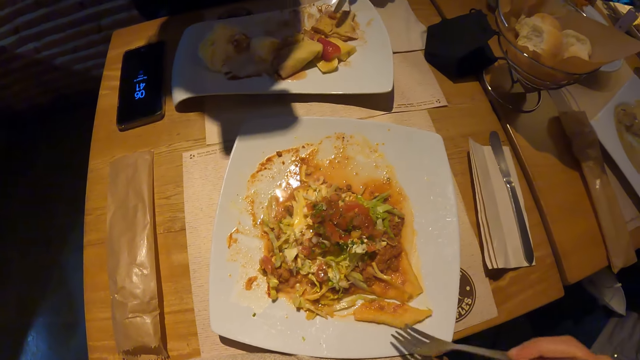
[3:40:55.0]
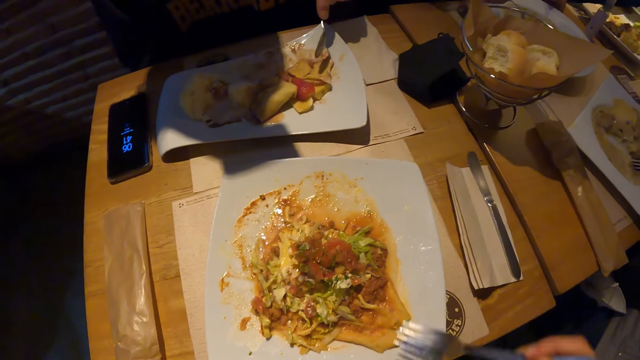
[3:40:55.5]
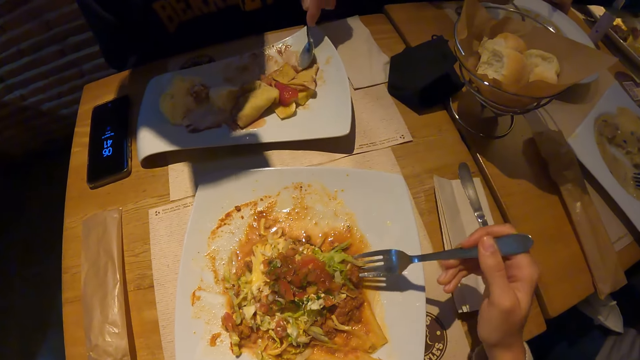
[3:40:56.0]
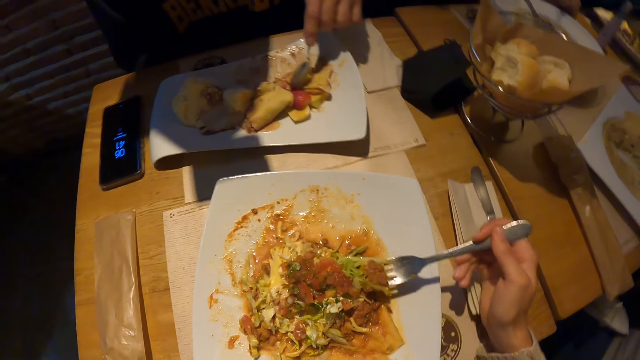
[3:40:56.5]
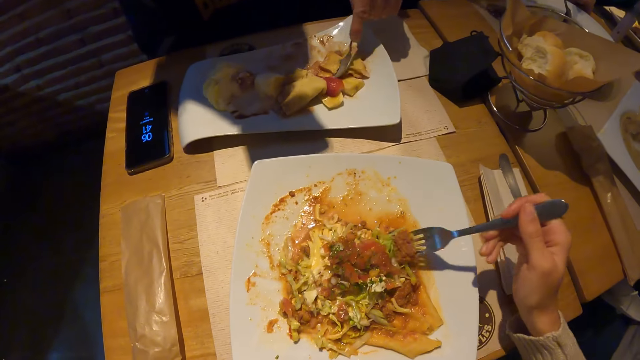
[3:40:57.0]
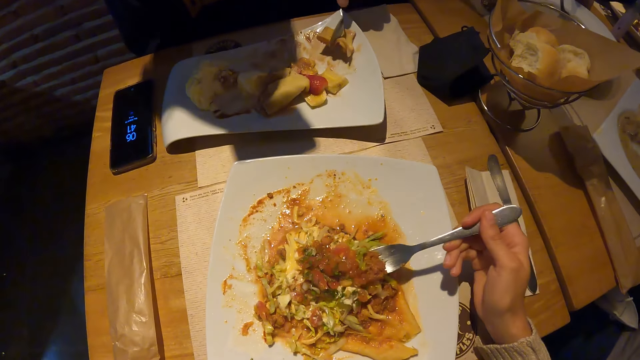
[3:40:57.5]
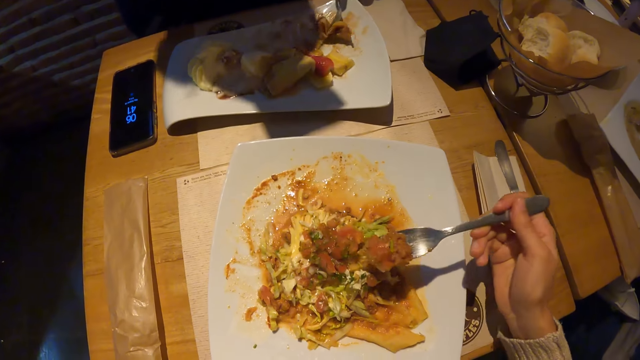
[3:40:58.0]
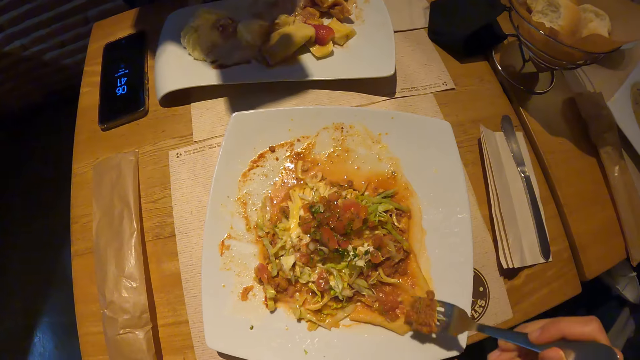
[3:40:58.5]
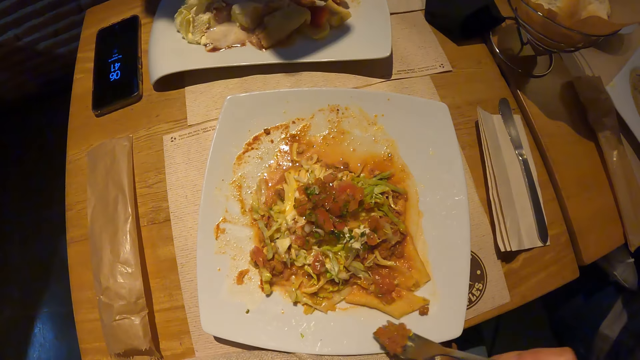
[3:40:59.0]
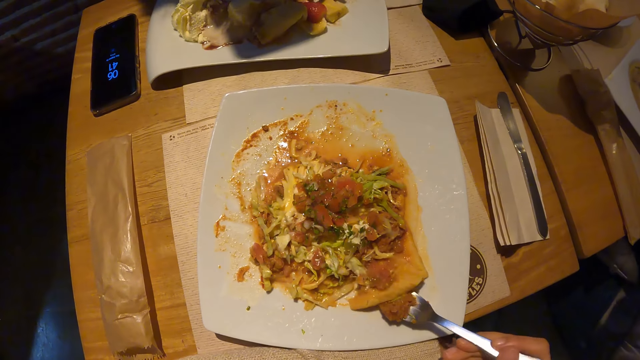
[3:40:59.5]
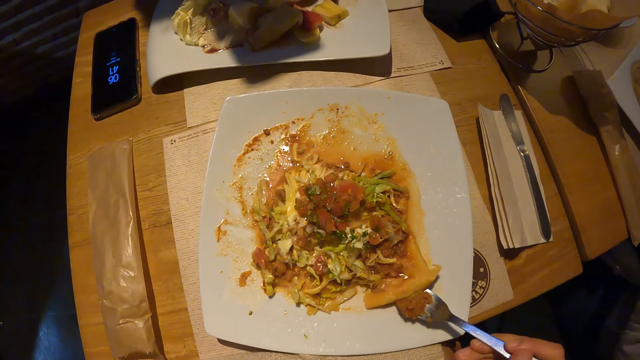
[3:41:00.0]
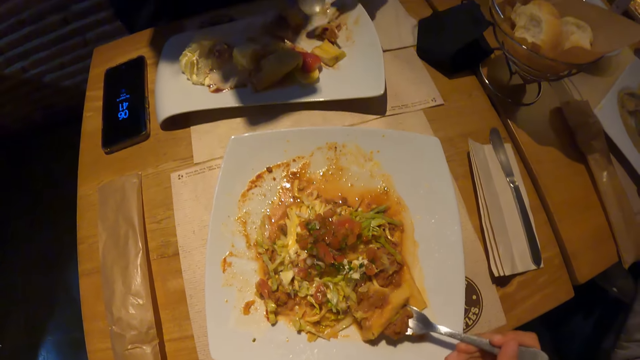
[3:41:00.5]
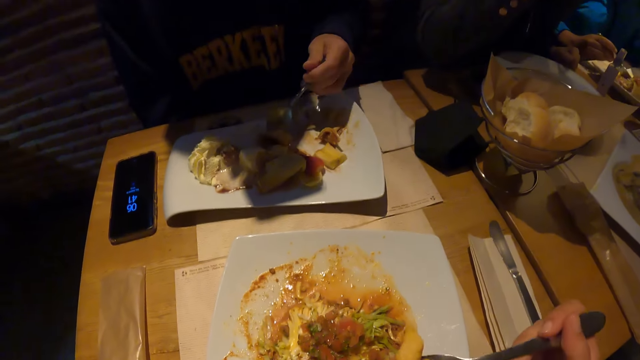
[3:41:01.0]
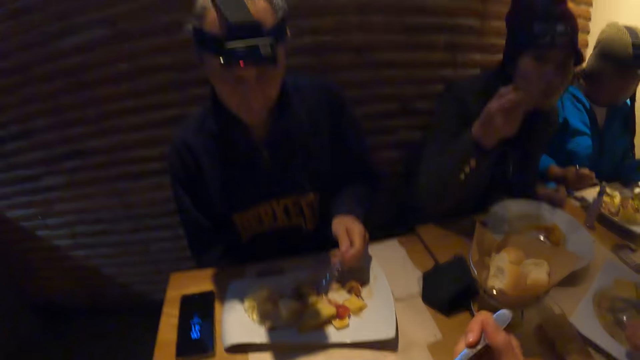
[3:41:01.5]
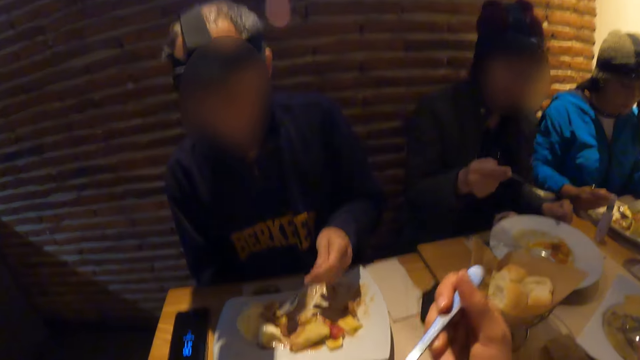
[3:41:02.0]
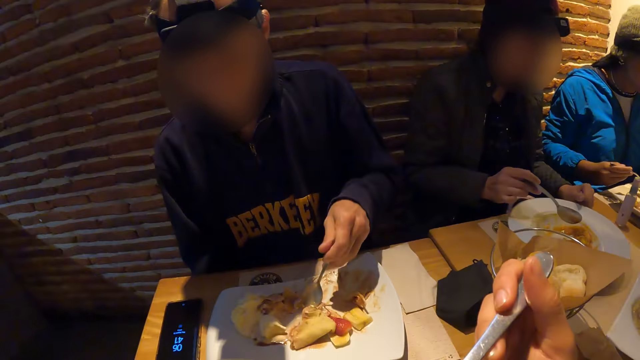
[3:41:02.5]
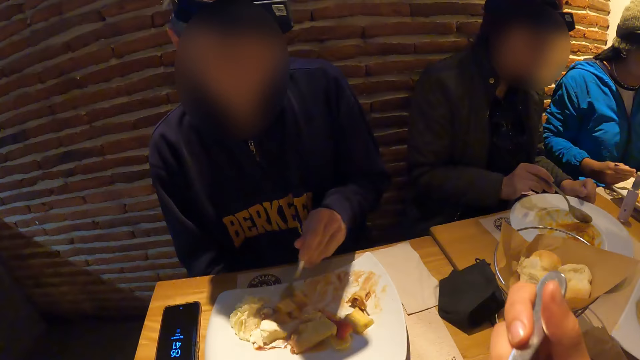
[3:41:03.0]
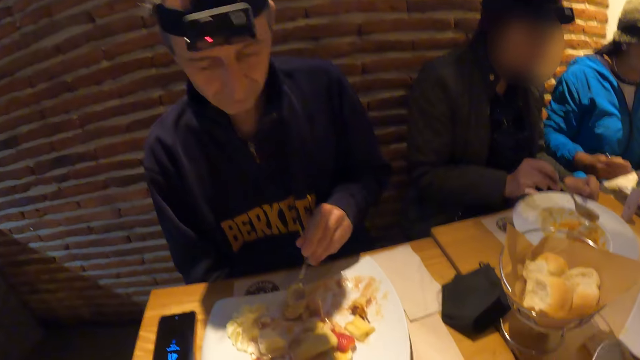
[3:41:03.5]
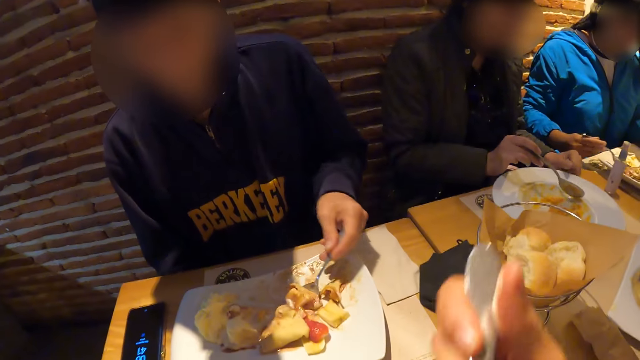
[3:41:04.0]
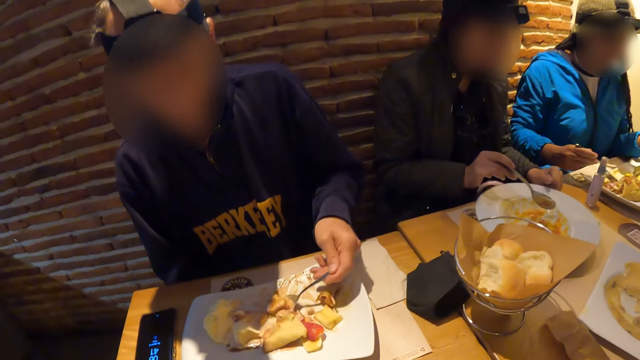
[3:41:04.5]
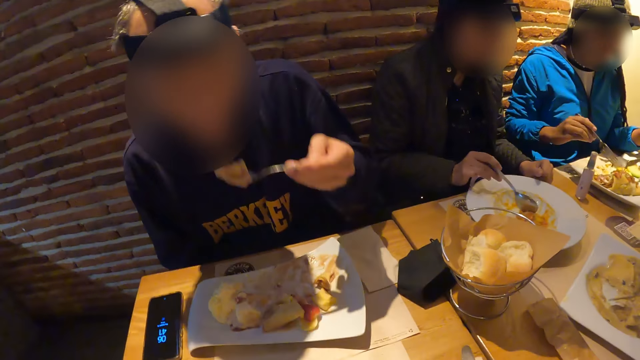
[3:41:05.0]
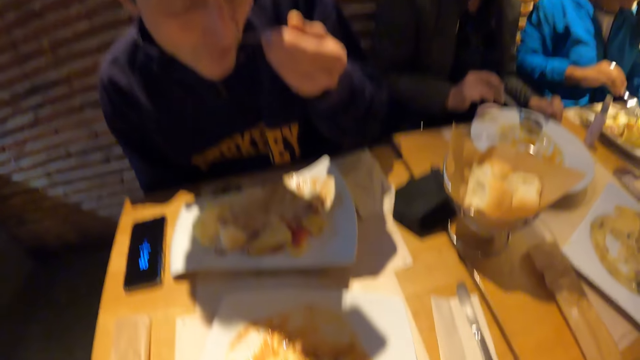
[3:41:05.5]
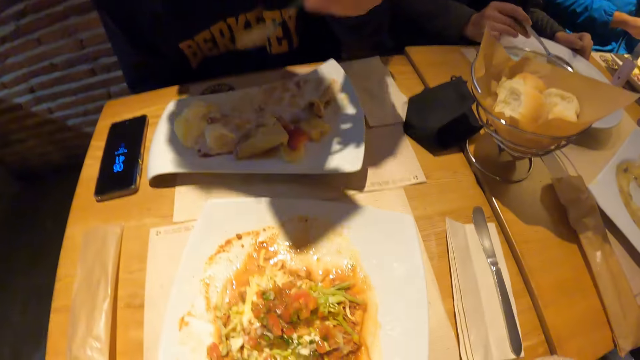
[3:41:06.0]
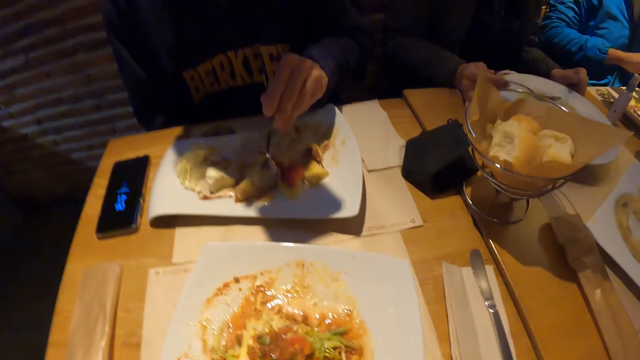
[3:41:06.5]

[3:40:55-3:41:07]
The camera wearer eats the food. The man eats the meal with the spoon in his left hand. The camera wearer looks around the dining table.

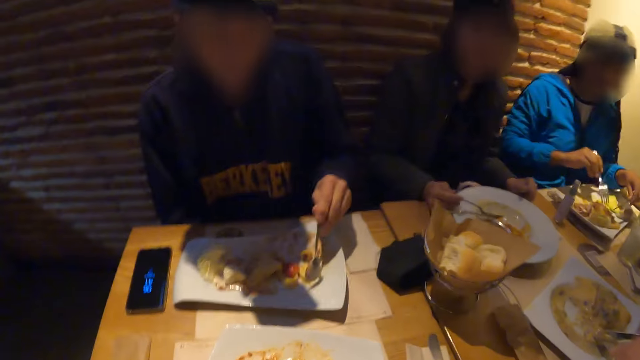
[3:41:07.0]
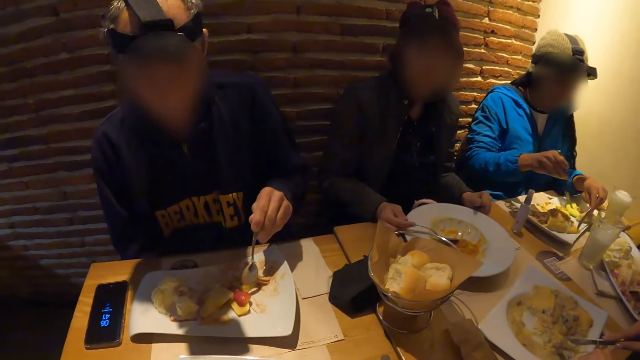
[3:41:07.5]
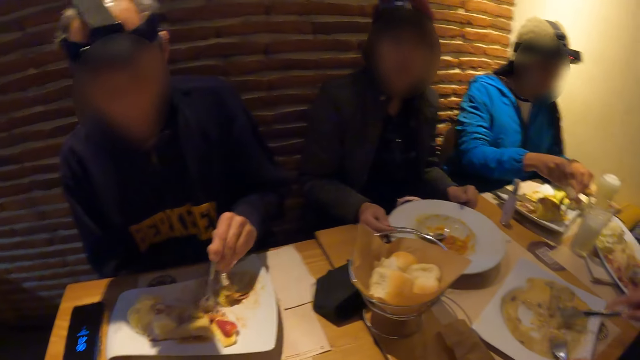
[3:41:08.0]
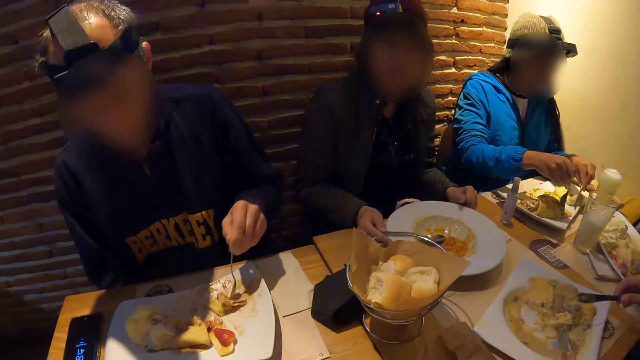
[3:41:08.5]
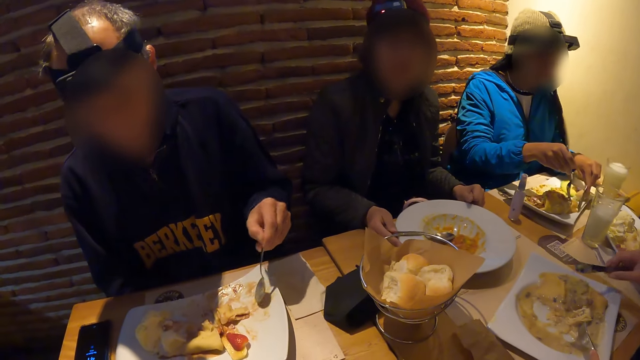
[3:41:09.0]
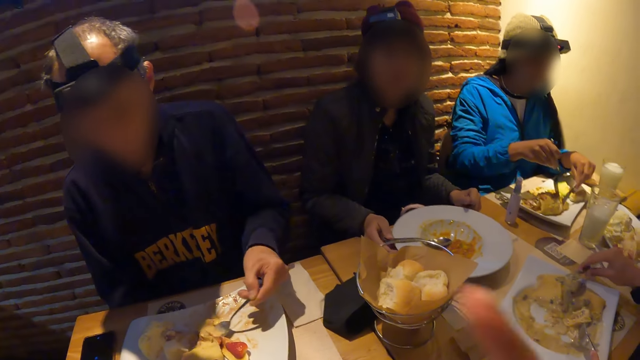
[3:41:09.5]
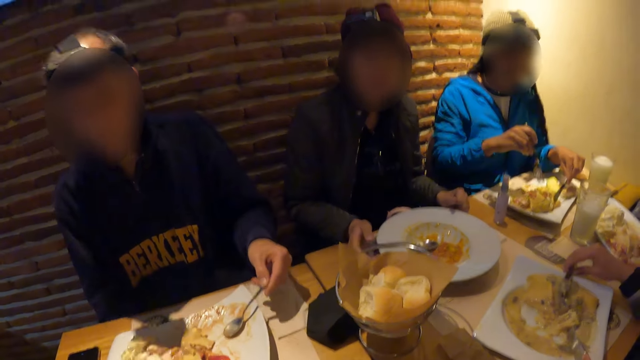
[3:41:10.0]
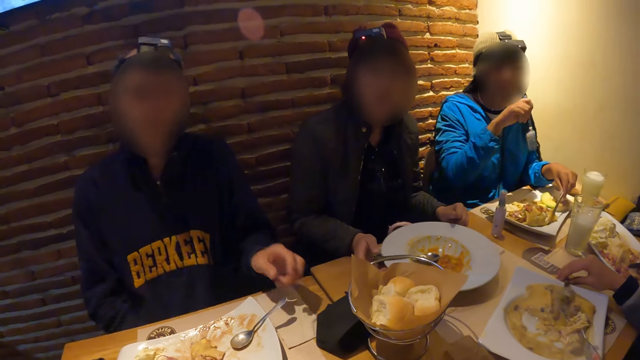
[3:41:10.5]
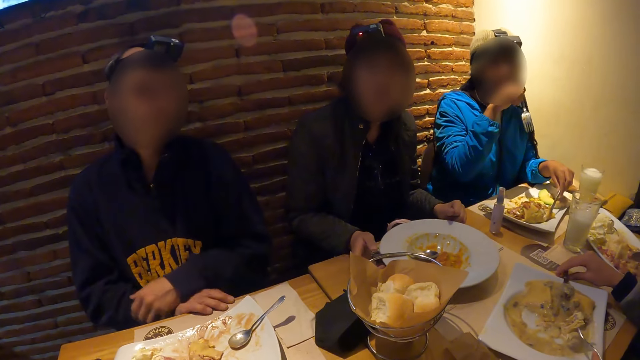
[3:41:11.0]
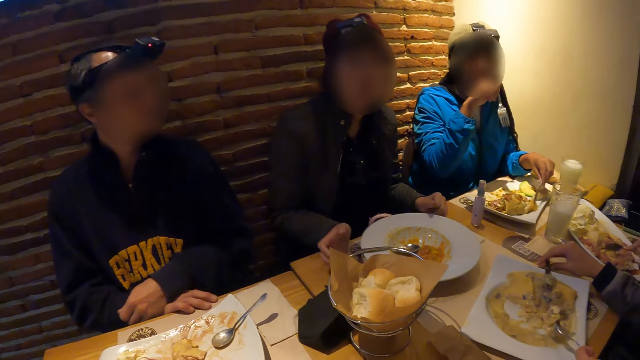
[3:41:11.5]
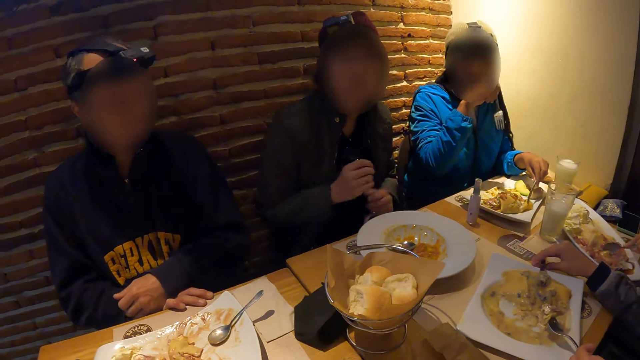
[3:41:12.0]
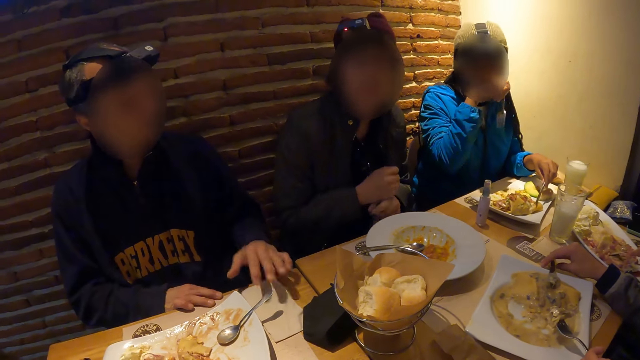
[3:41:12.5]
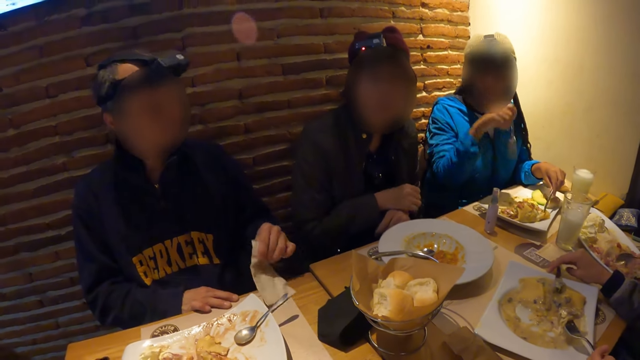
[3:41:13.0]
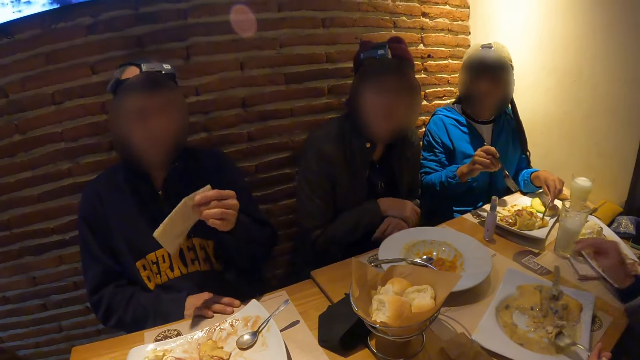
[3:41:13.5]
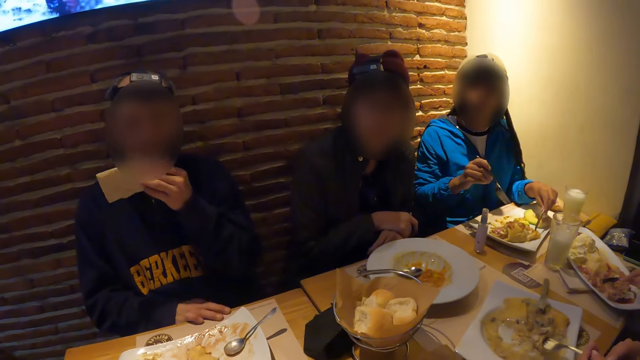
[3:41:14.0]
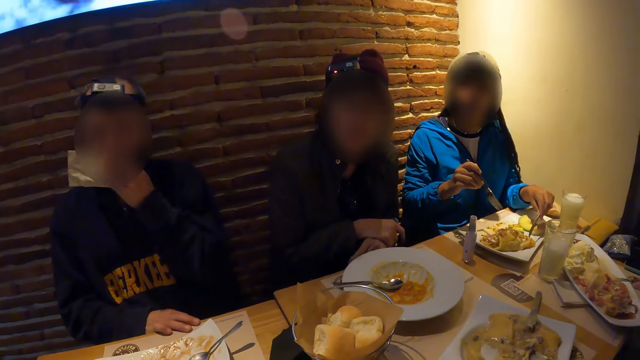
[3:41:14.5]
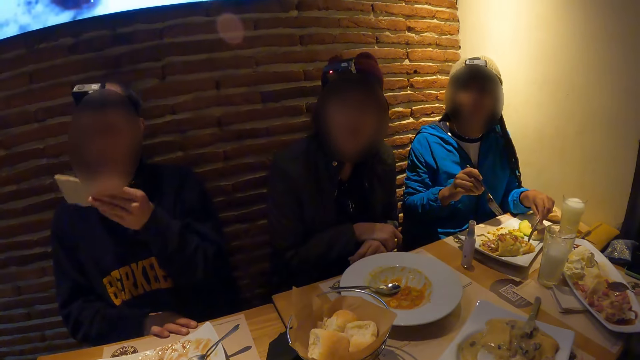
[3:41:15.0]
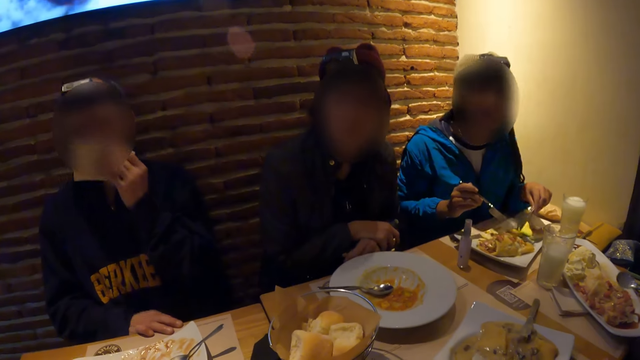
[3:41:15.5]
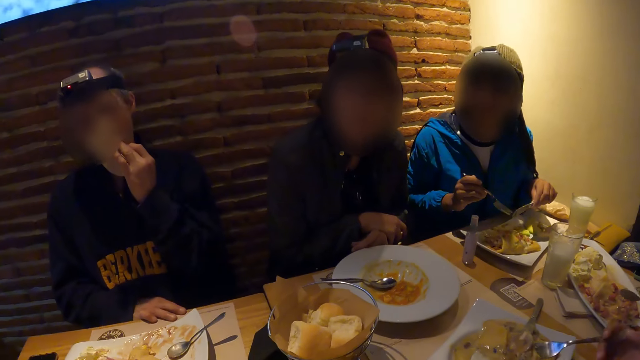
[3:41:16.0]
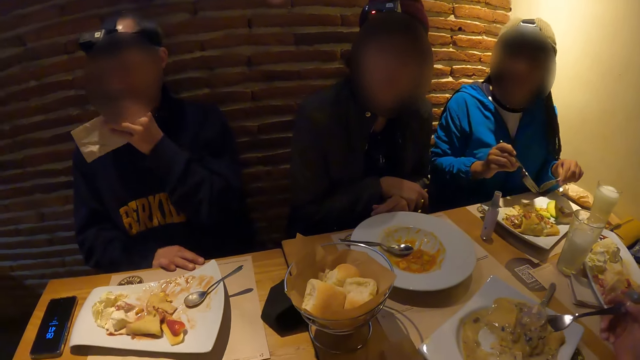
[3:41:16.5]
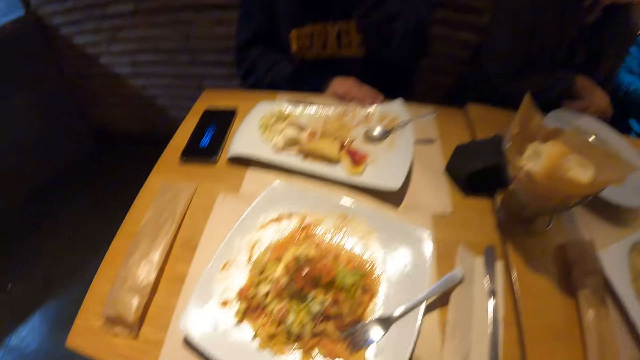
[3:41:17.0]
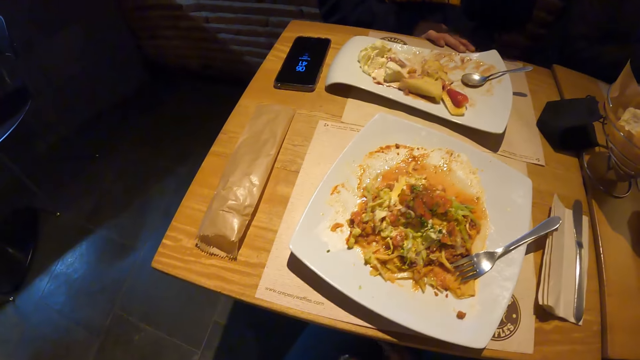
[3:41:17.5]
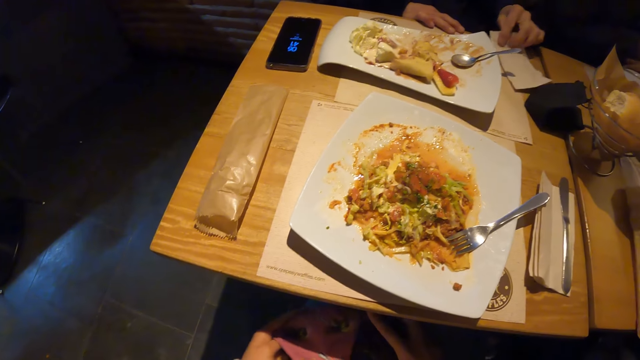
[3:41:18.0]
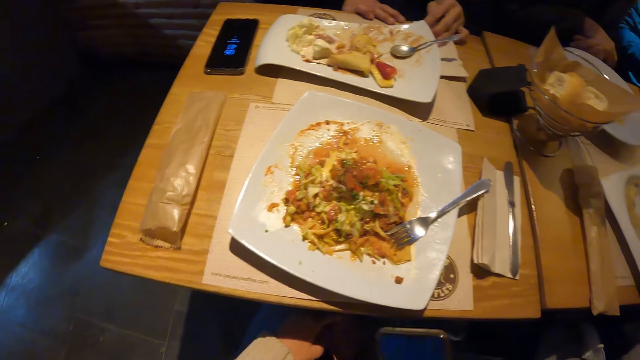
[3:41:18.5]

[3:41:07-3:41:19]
A woman places the spoon in a plate on the table with her right hand. Another woman places a knife on a plate on the table with her right hand. The camera wearer looks around the dining table repeatedly. The man places the spoon in the plate with his right hand. The man picks the napkin from the table with his left hand. The man cleans his mouth with the napkin in his left hand. The man places the napkin on the table with his left hand. The camera wearer brings out a phone from a pouch with his right hand.
